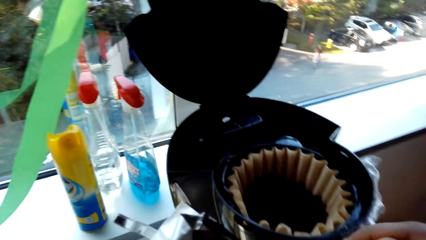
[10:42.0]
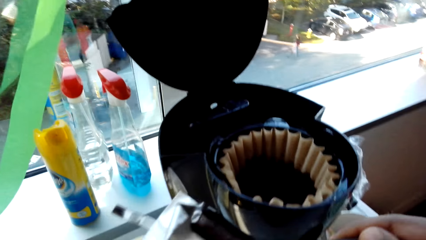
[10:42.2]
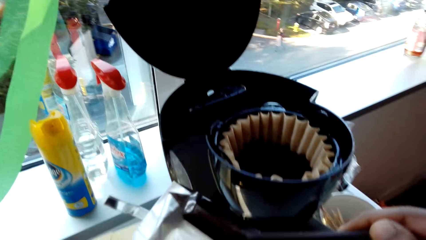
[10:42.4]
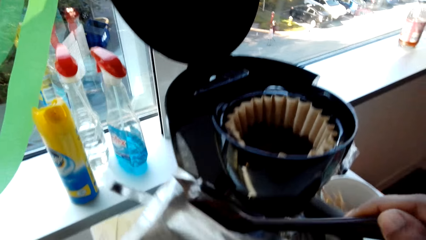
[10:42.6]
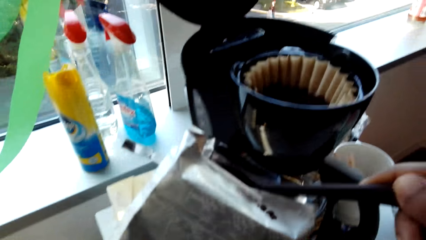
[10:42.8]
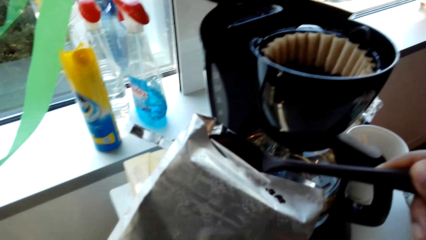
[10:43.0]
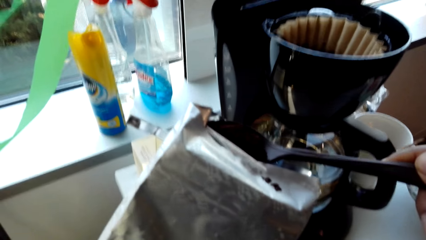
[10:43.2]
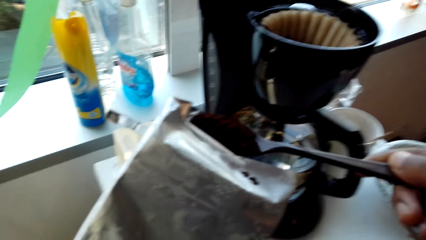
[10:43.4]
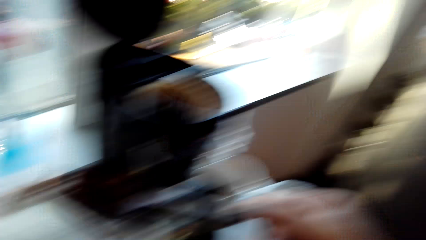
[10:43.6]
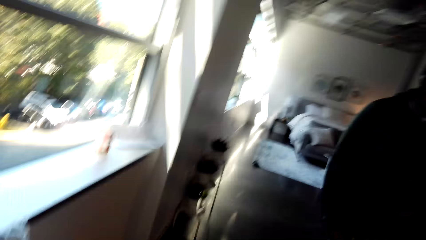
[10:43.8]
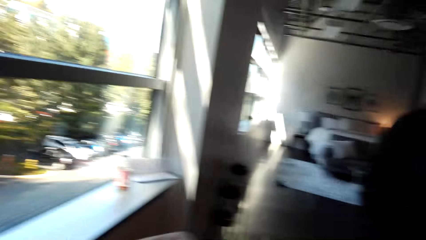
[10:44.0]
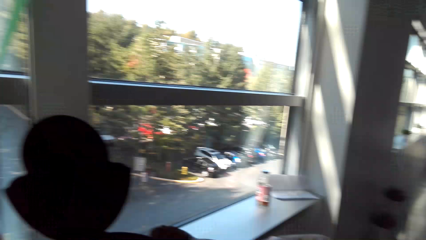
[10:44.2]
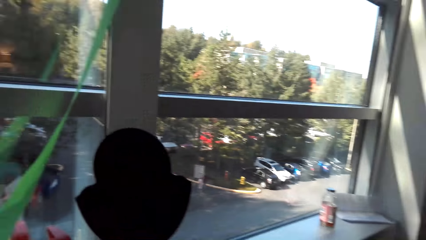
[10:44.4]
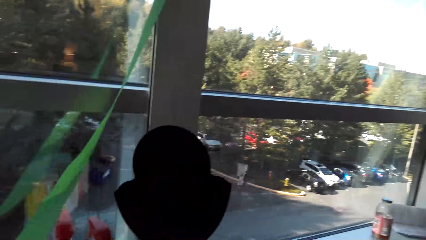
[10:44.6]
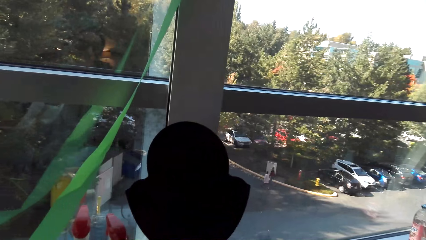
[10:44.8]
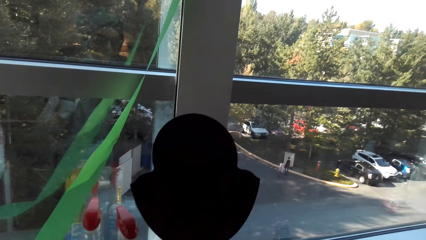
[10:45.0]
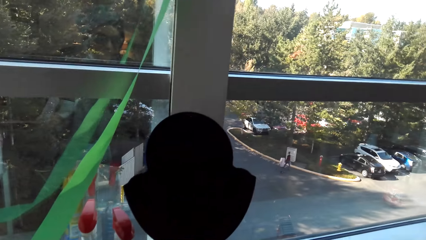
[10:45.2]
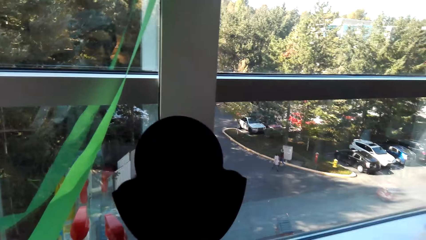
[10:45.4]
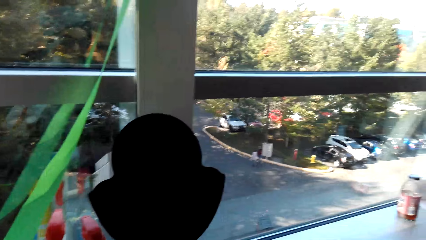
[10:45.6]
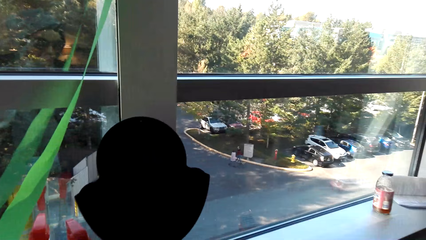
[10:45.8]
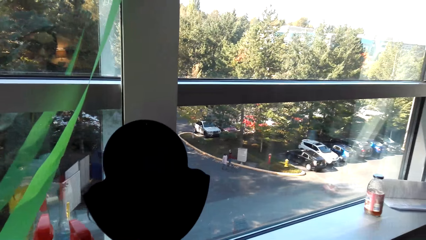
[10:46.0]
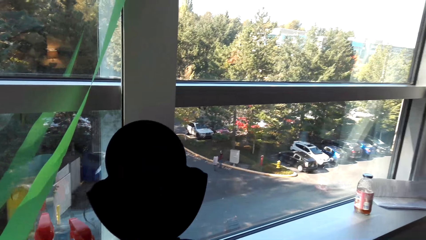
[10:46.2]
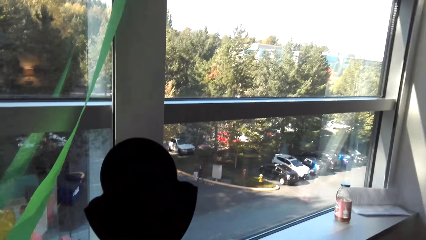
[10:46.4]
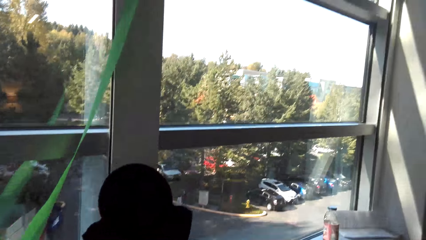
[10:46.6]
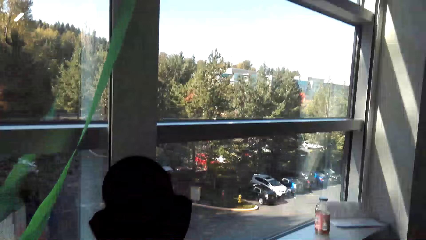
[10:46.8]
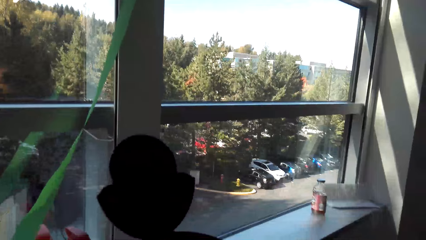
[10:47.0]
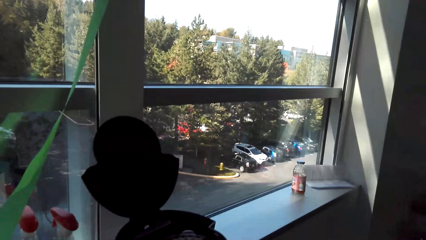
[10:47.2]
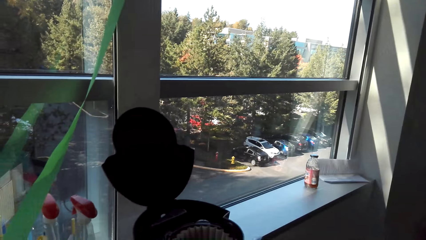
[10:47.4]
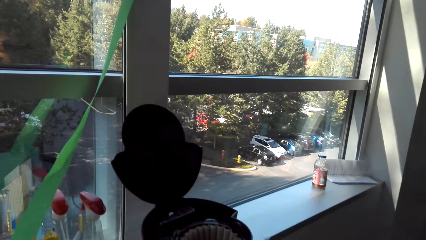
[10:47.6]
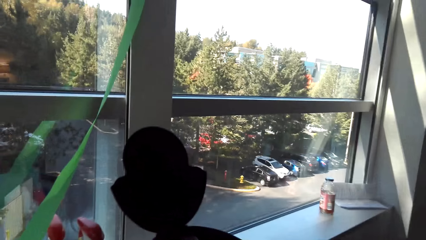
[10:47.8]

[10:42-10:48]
The camera wearer picks up coffee. They add some coffee. They converse with a man.

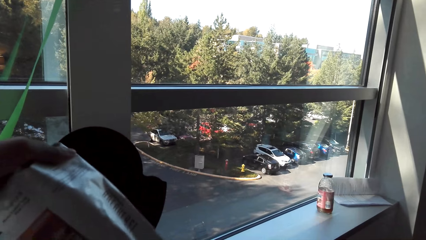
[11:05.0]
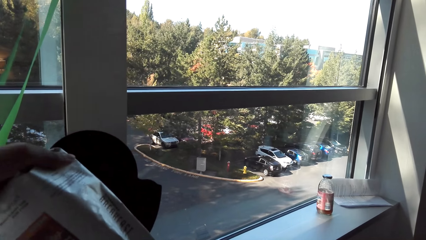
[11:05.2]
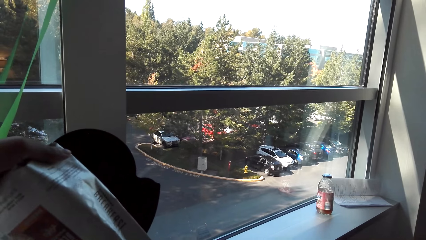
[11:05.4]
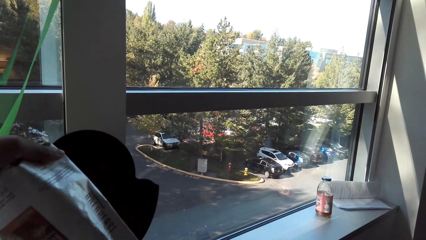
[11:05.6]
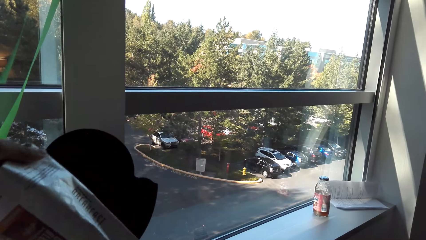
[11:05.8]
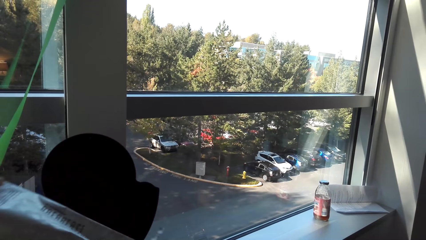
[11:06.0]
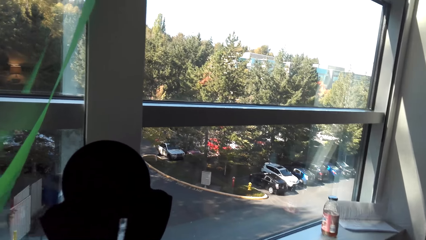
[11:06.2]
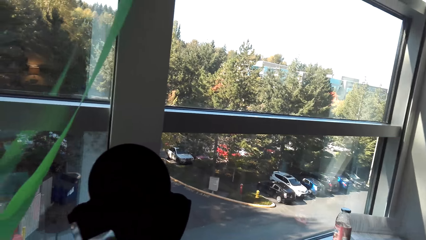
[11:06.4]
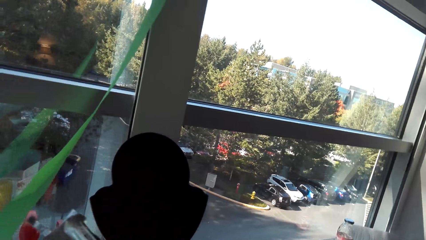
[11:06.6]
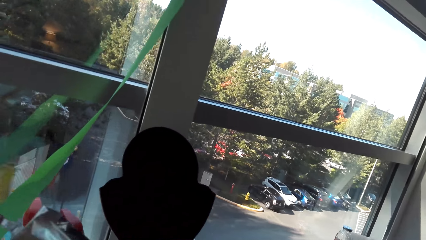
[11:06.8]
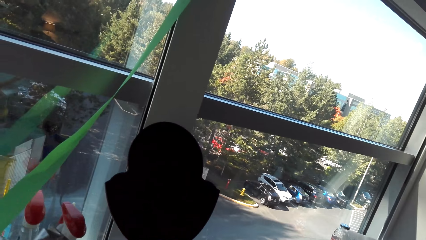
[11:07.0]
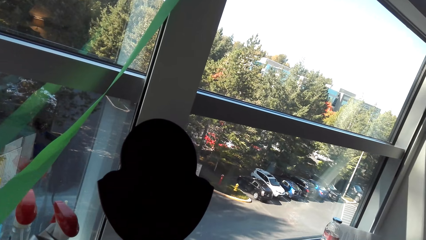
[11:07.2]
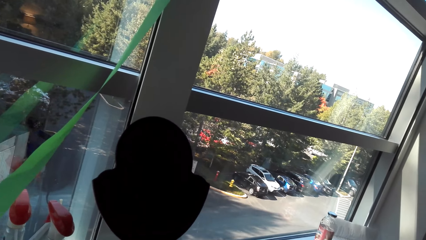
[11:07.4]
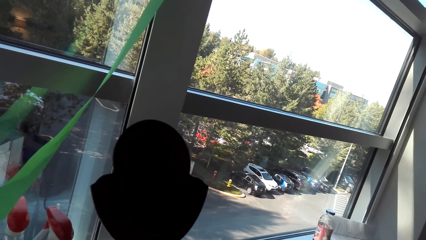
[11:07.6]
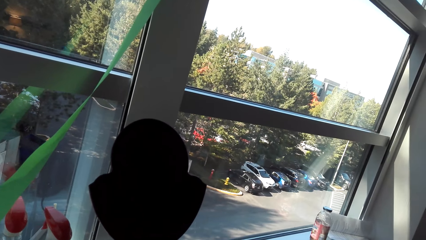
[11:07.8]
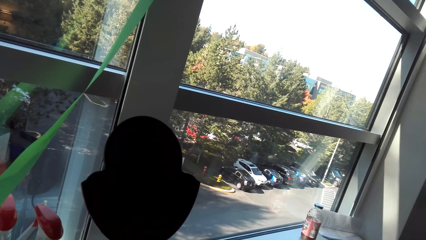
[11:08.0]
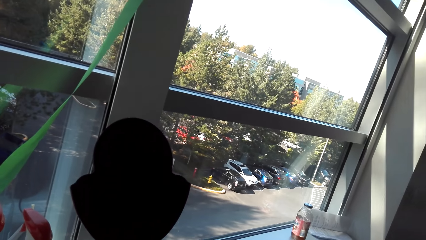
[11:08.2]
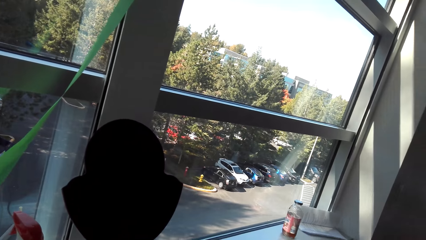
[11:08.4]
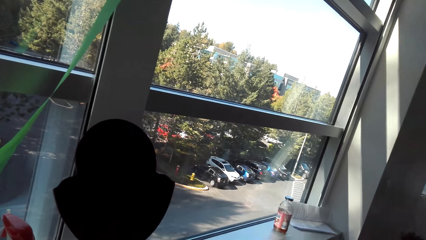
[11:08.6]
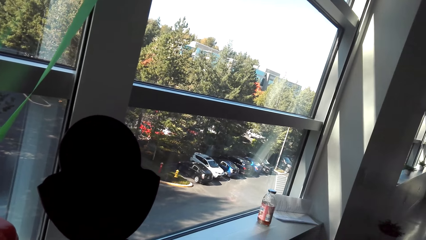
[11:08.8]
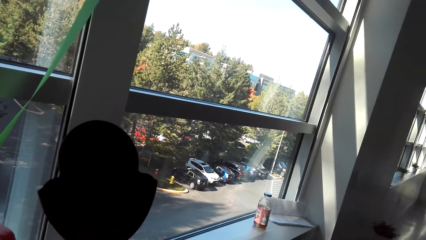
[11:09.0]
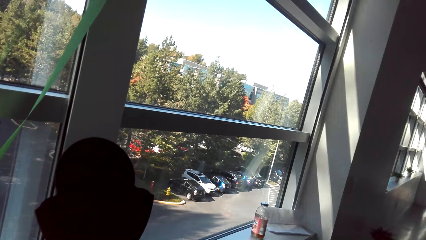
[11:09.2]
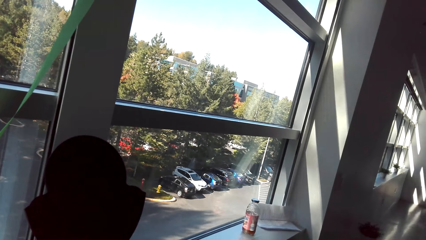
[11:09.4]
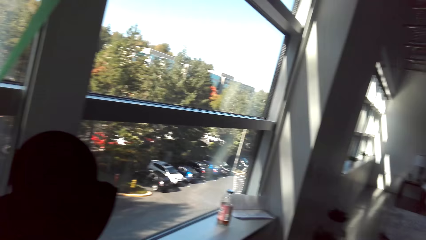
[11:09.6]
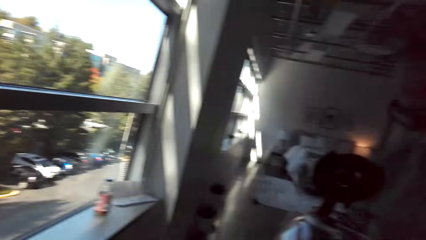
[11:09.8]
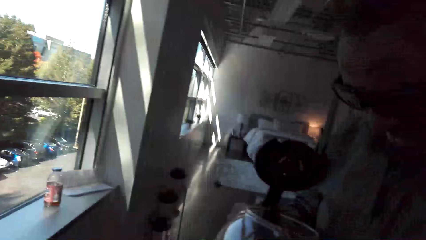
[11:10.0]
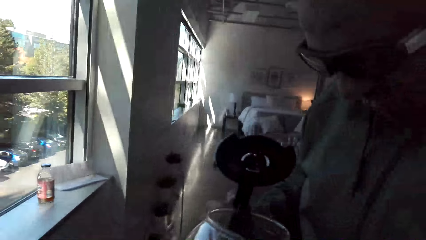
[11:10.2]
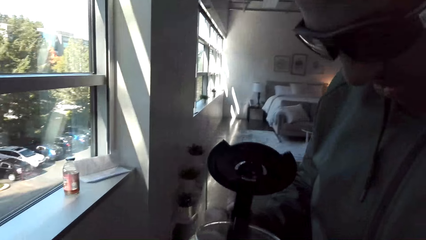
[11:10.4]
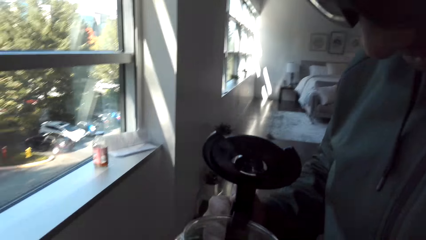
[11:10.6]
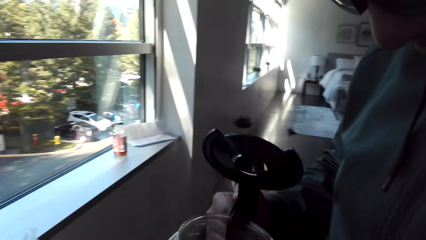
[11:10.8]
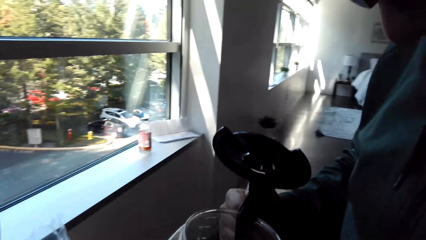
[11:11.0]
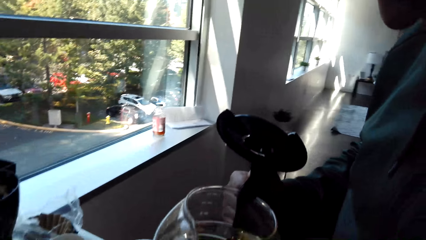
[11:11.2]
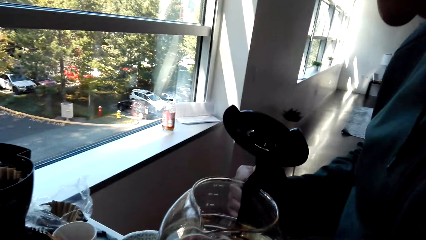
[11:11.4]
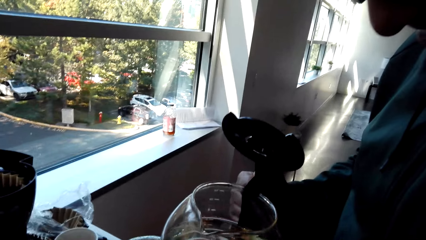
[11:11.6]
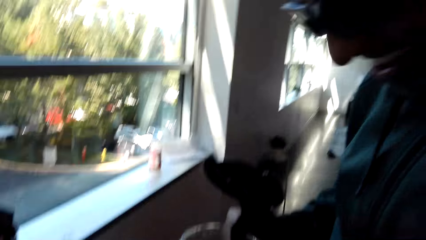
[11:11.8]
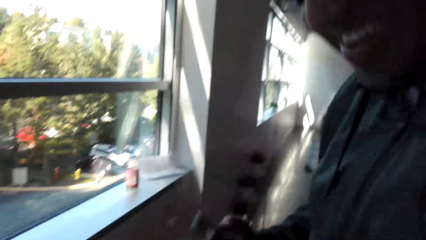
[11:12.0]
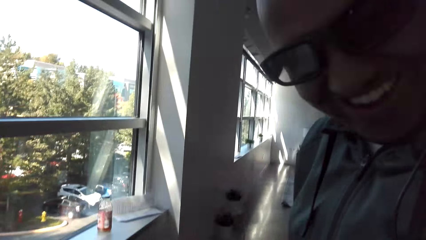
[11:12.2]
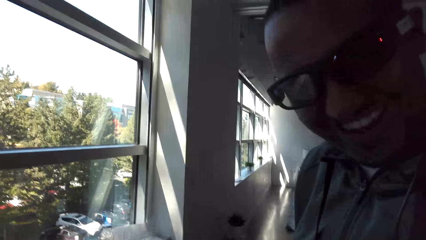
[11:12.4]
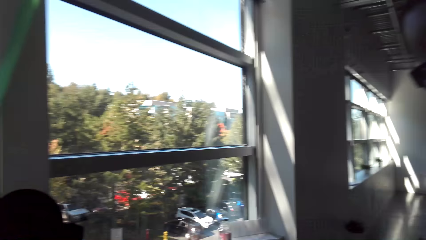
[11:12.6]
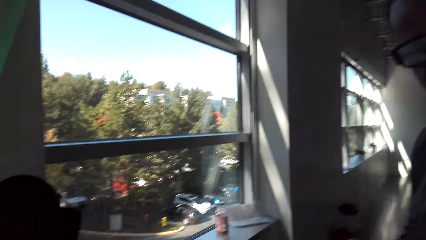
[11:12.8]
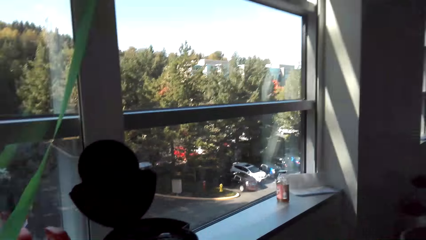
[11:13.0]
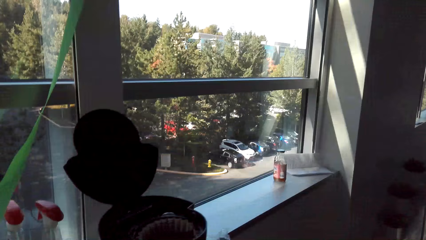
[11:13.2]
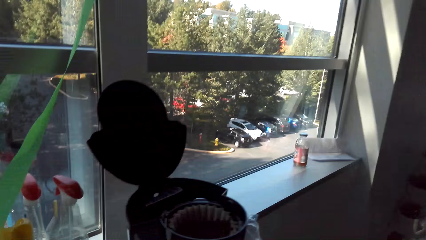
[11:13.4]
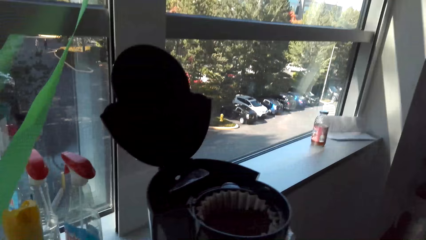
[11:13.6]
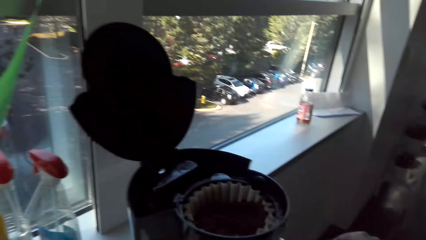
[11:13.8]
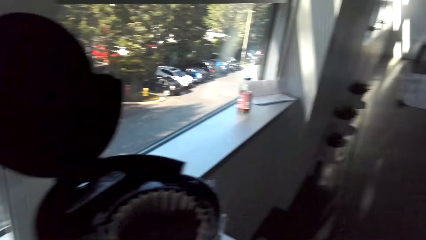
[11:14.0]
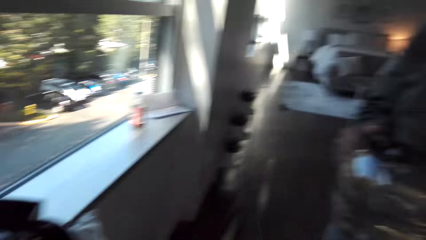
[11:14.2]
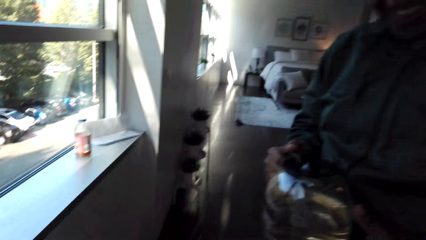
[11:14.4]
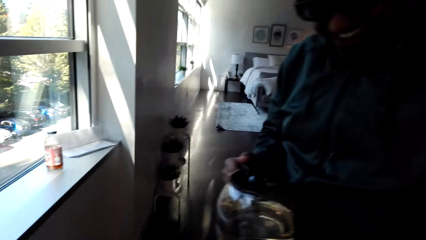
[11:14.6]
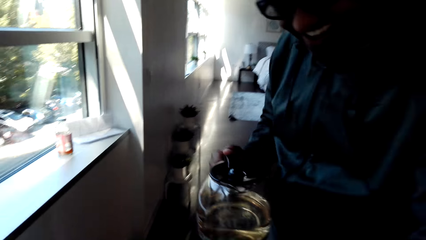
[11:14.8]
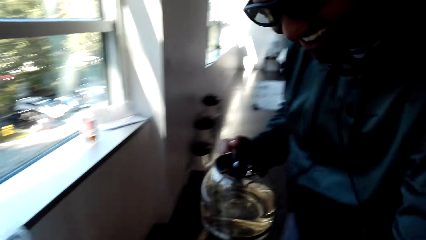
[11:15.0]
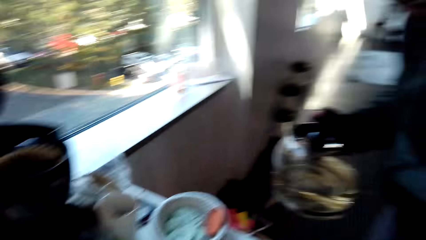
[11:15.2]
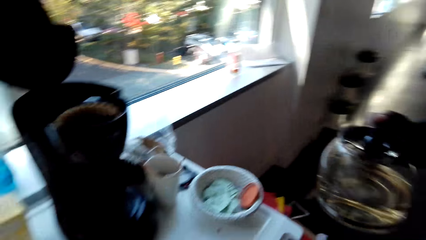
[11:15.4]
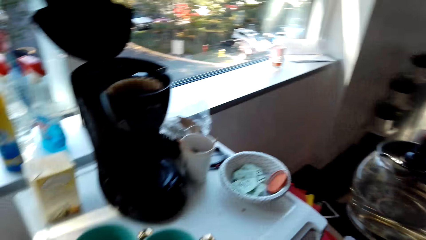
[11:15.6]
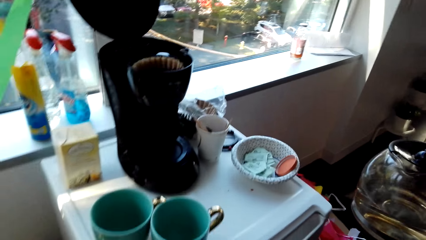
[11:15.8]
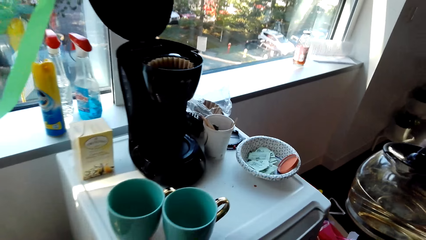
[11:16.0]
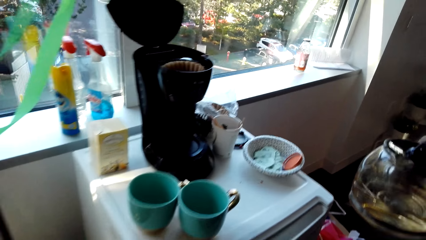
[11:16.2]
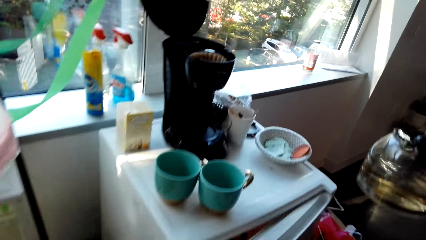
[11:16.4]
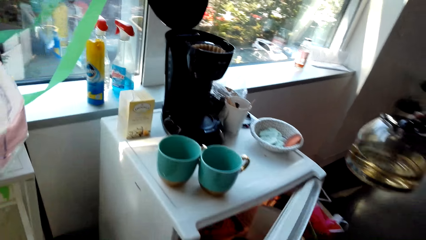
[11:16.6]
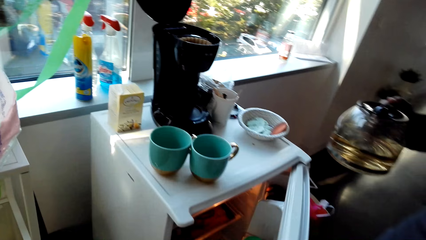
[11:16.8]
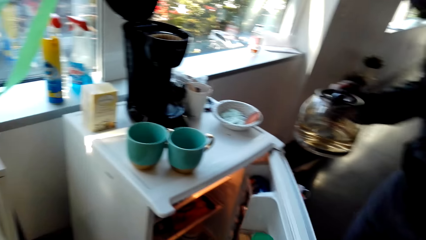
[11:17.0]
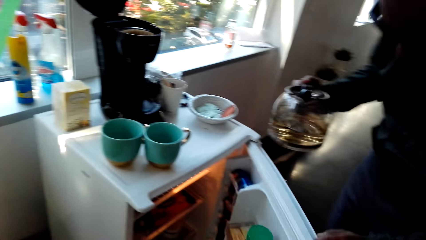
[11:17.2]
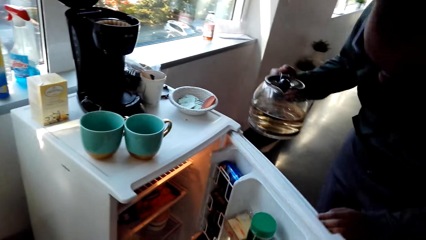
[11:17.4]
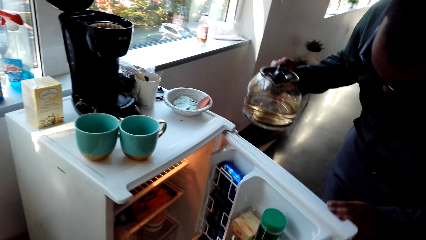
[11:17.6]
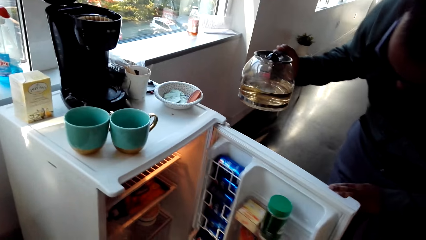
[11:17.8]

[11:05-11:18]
The camera wearer adds coffee in the coffee maker. They hold the coffee bag. They converse with a man. The man checks the water in the jug. The camera wearer converses with the man. The man opens the fridge.
